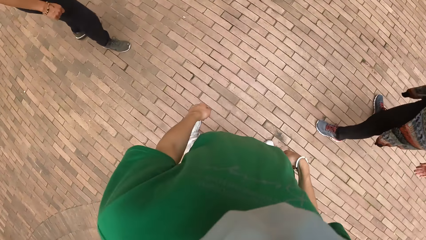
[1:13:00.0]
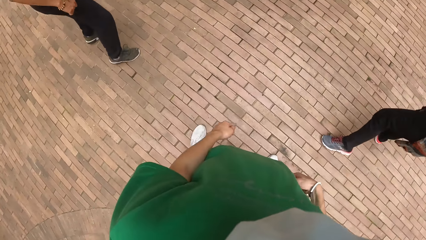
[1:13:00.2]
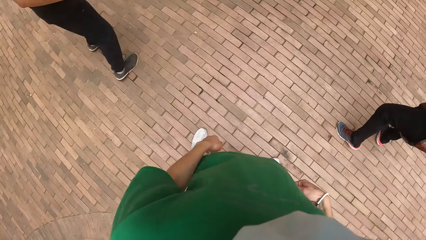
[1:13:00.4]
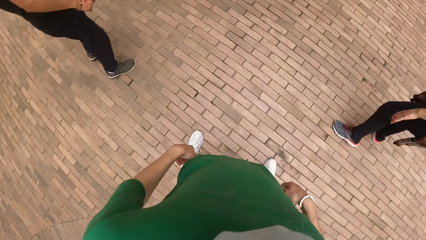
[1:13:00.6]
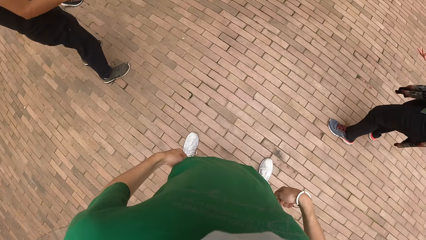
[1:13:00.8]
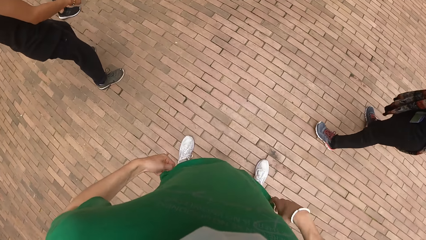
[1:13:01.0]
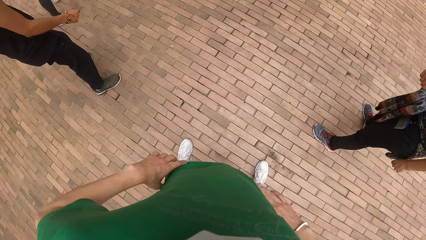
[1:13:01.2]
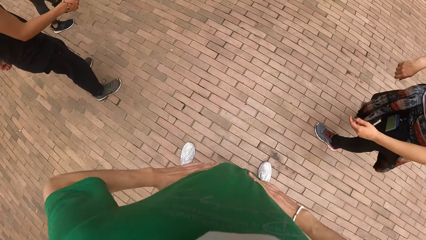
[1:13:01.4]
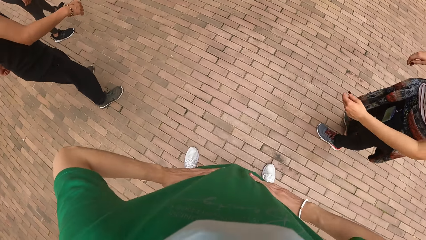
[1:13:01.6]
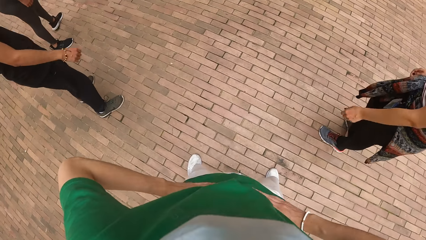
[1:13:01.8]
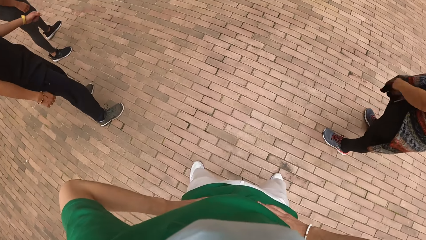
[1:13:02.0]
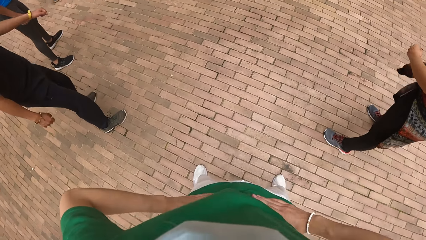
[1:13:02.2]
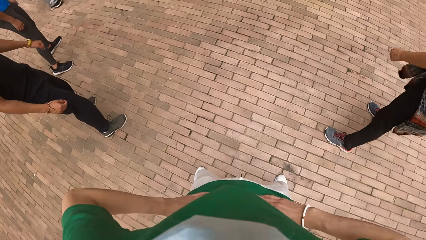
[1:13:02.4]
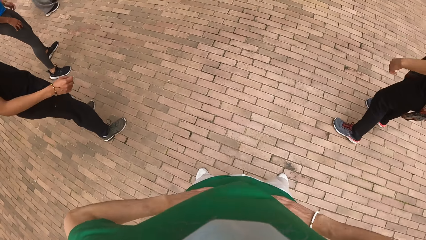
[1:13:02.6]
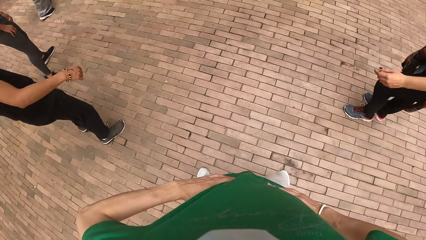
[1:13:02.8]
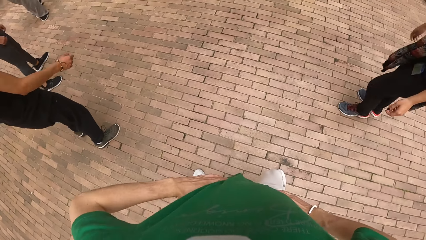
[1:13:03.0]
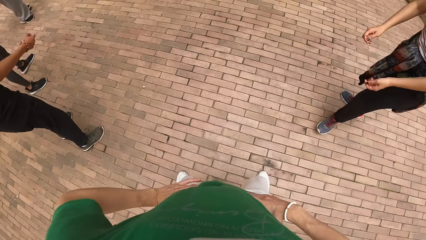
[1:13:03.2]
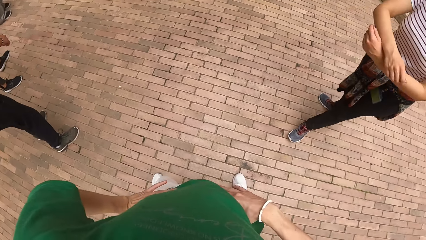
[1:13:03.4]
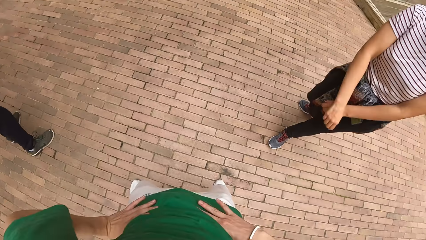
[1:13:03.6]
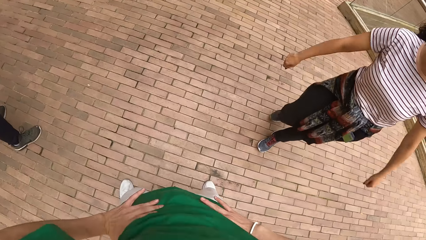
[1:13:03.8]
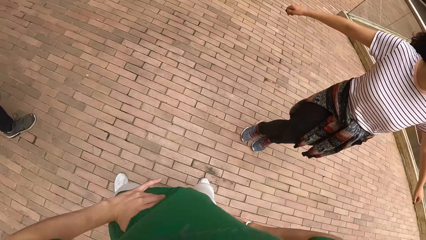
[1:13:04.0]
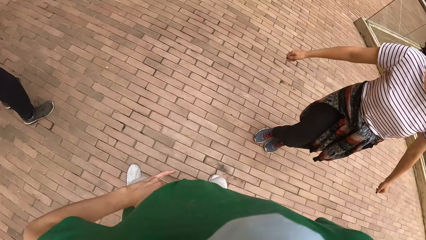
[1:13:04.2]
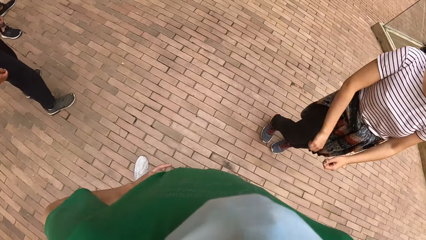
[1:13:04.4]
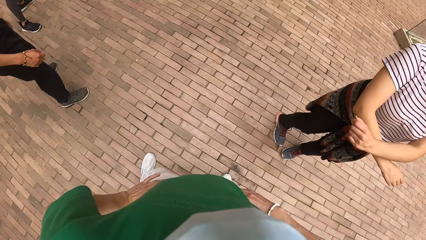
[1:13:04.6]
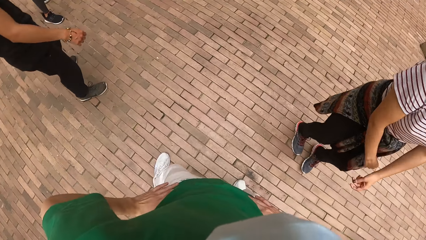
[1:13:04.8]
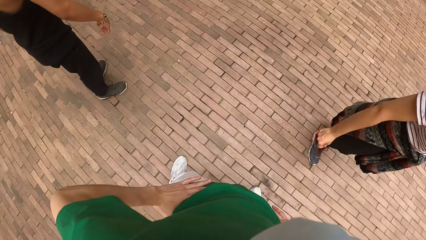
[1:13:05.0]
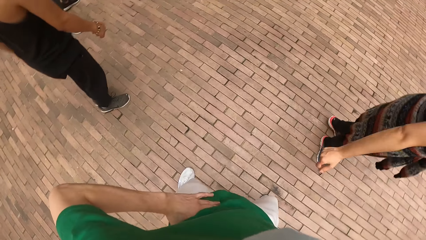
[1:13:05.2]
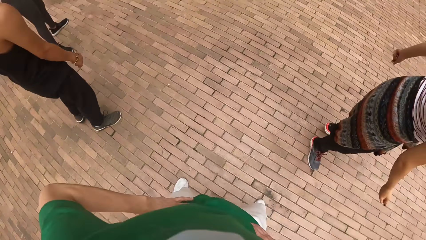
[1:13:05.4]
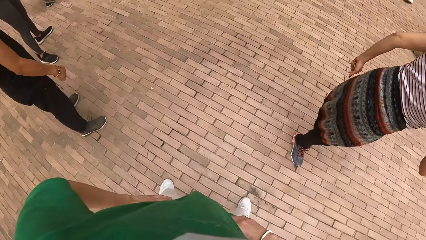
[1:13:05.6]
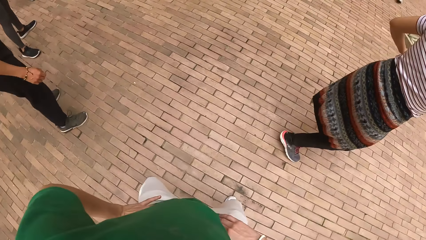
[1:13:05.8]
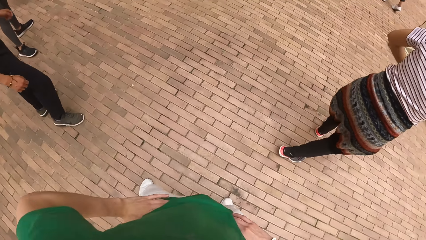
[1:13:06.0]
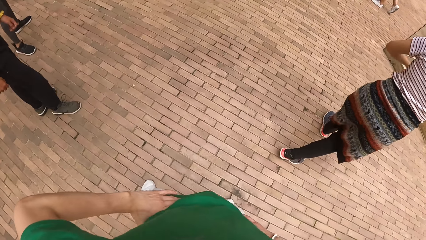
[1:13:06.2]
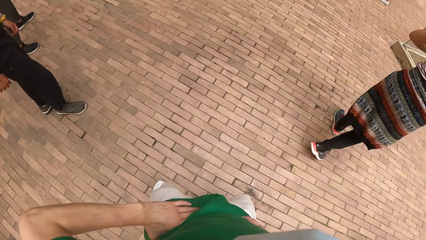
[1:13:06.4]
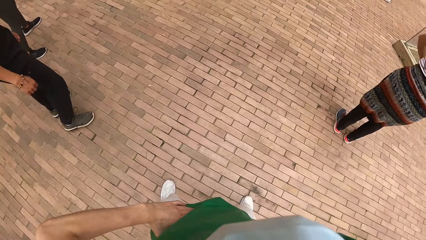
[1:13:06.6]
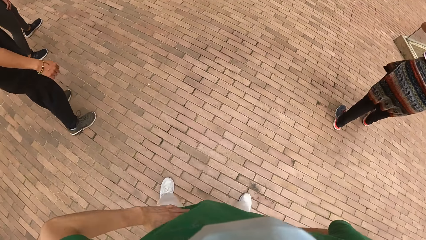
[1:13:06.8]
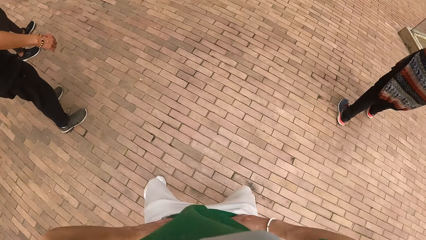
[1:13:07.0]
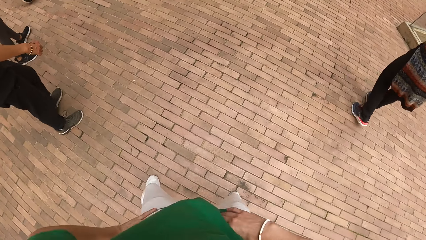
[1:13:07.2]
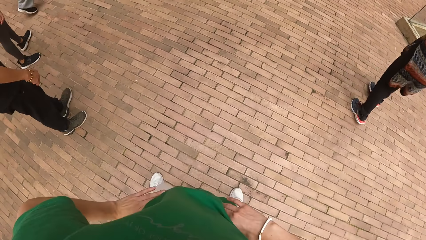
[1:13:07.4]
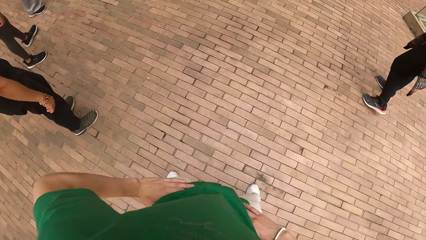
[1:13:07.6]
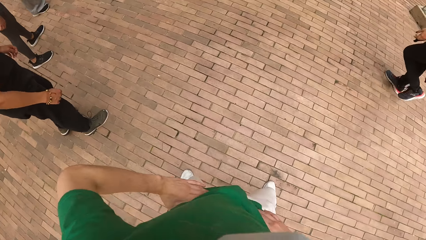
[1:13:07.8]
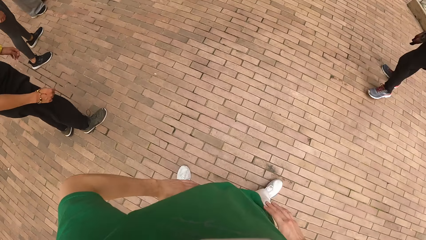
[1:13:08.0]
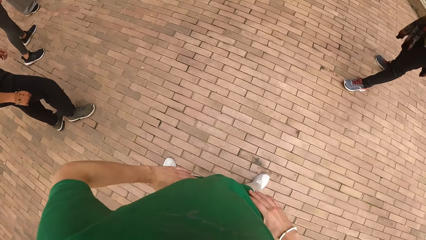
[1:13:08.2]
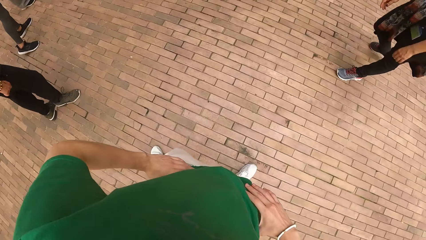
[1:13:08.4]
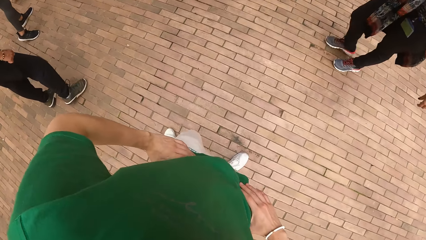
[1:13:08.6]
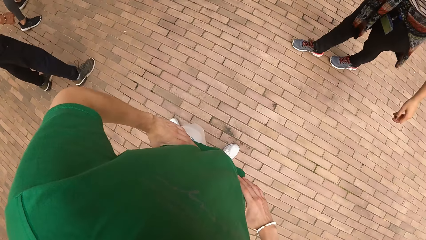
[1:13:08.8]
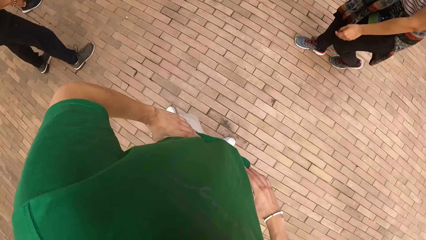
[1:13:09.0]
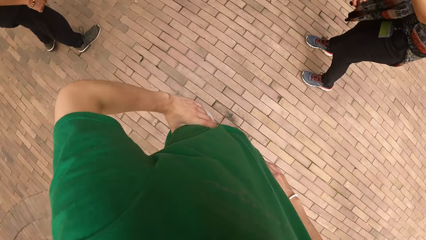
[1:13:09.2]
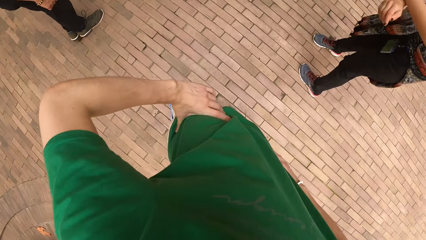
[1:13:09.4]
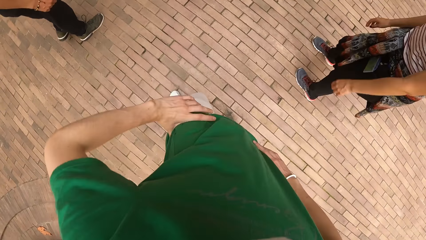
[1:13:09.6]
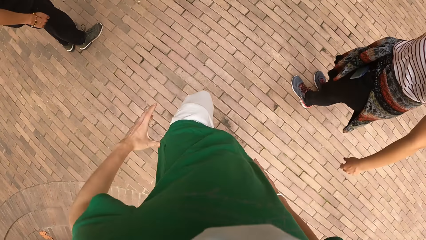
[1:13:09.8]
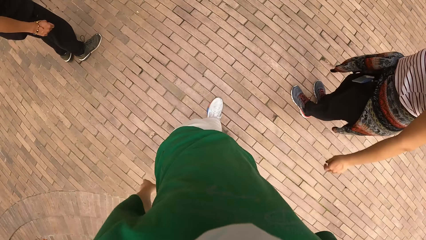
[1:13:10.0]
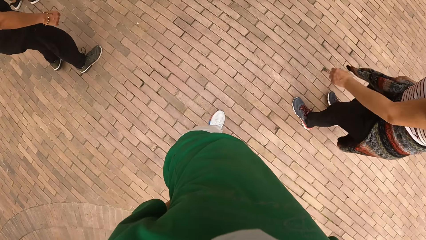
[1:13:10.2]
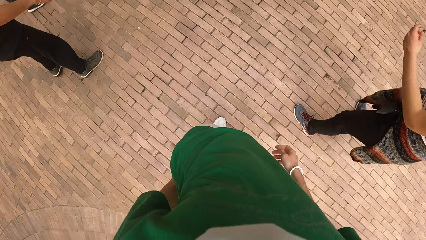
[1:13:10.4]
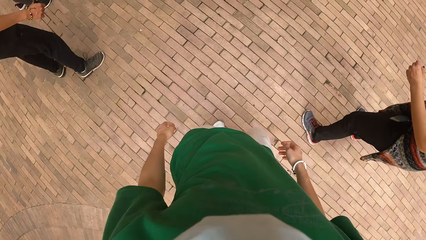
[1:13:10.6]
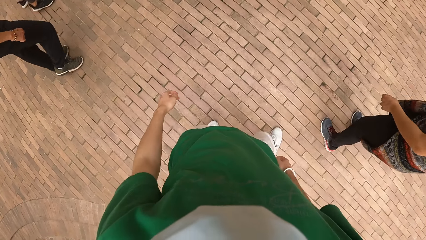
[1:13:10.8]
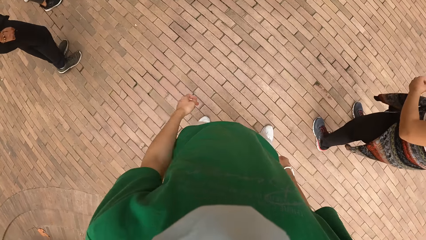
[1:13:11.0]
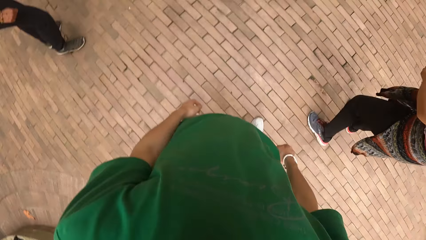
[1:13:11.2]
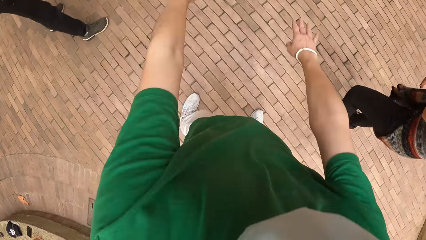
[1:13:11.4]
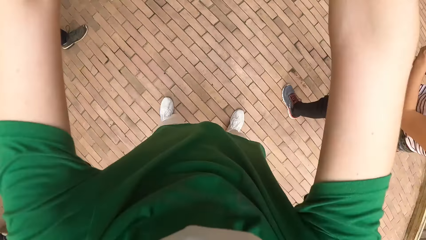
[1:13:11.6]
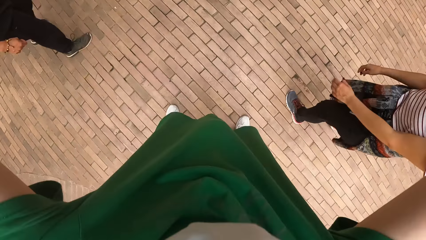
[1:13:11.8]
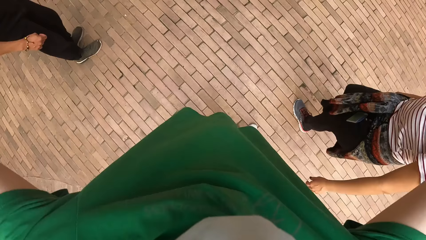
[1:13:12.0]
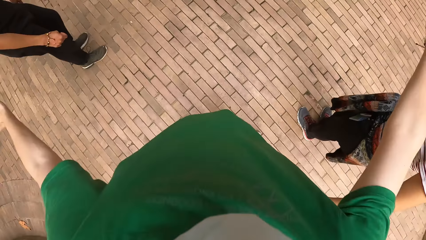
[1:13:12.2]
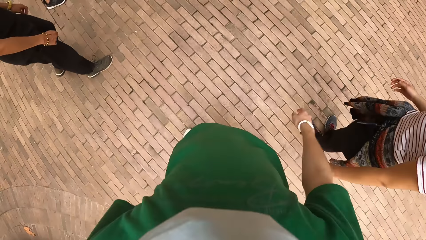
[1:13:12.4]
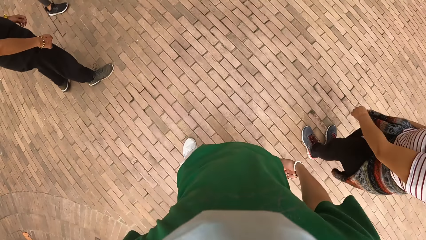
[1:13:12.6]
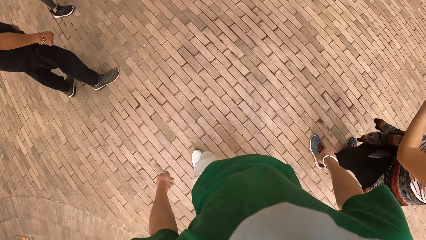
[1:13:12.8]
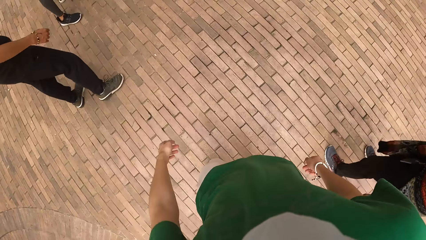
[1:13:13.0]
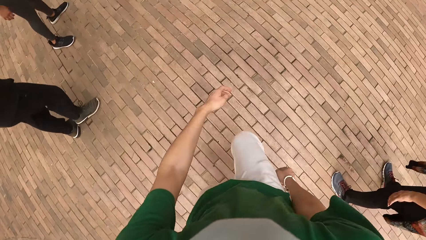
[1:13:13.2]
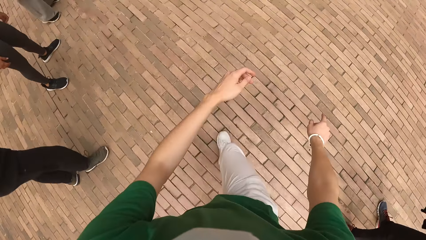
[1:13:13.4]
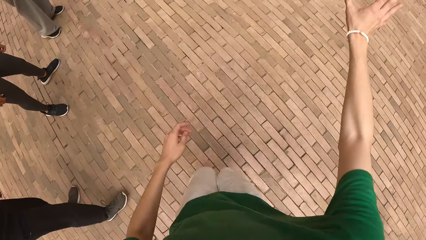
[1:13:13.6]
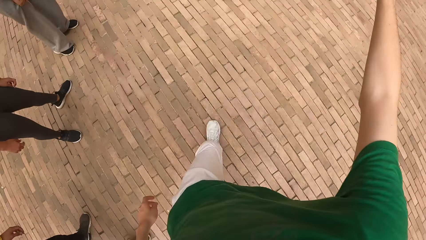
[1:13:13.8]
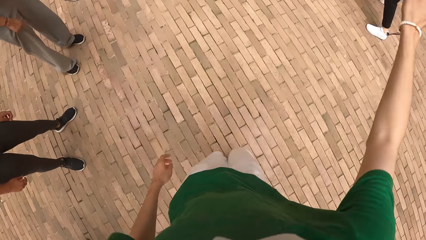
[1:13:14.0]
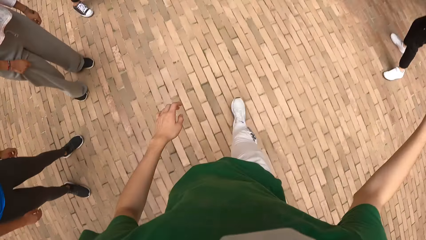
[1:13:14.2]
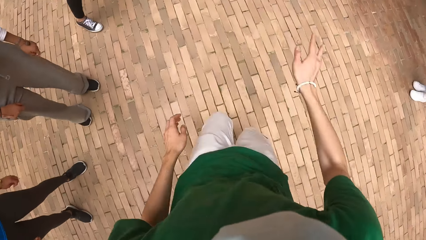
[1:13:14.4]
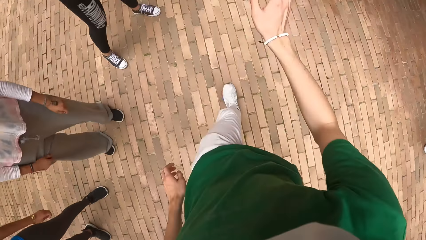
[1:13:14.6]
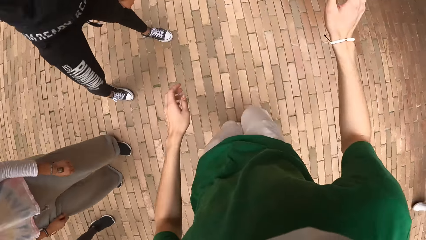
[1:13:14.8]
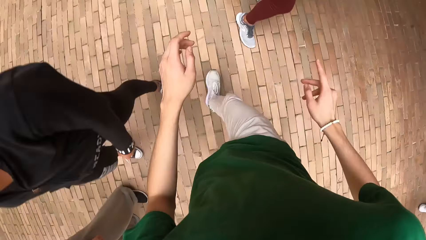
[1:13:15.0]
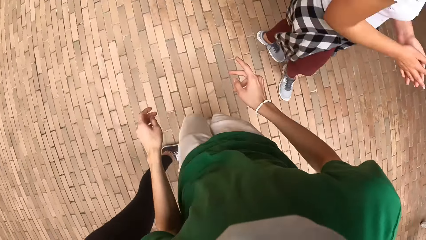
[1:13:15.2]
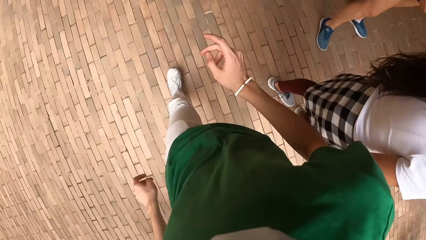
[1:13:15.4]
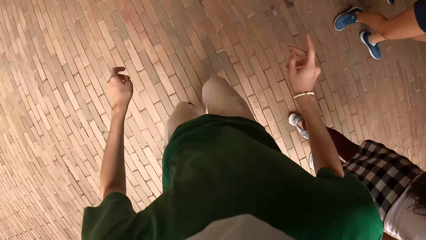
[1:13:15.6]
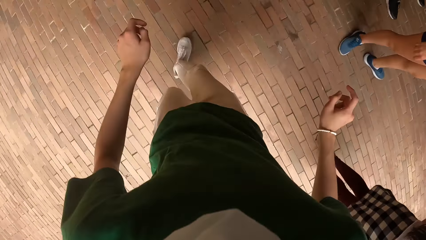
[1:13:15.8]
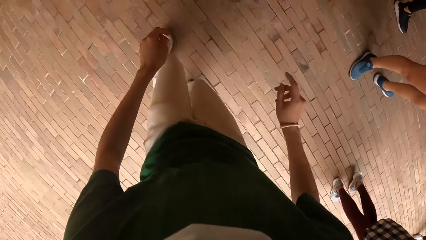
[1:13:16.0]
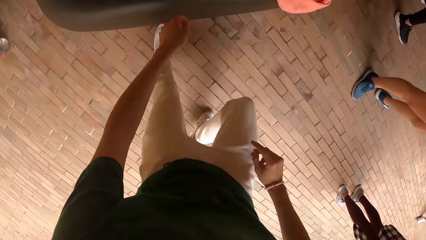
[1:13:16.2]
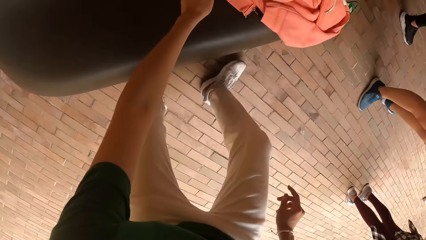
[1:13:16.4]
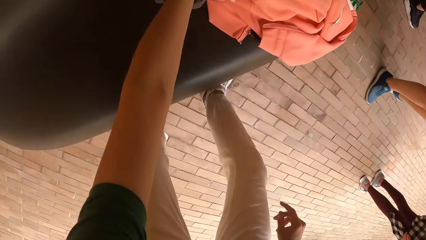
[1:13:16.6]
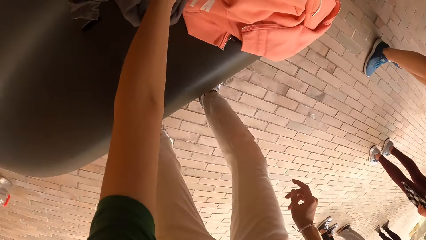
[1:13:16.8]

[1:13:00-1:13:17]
The camera wearer looks around. He puts his hands on his waist. He makes dance moves. He moves around. He moves his hands. He walks towards a sofa.
